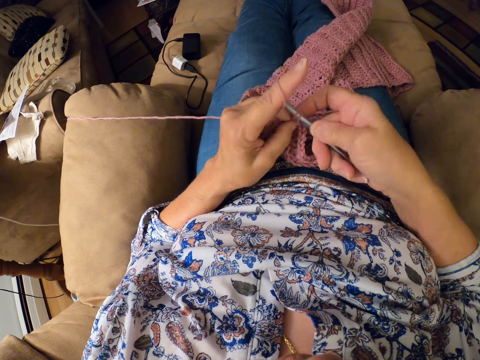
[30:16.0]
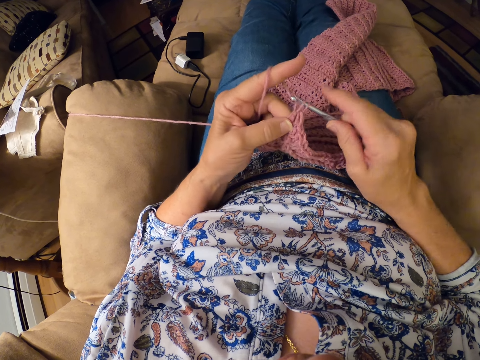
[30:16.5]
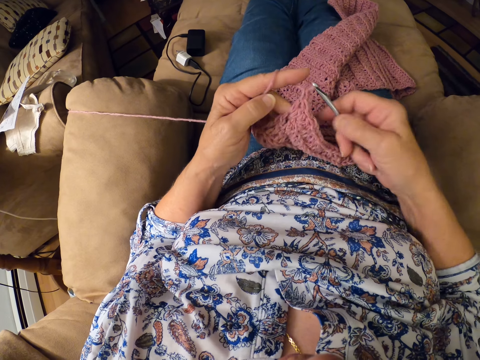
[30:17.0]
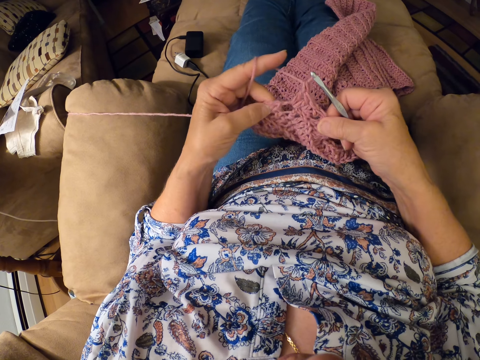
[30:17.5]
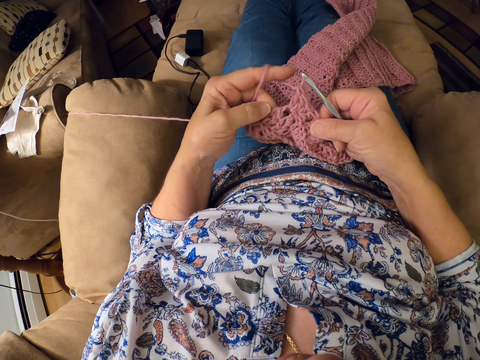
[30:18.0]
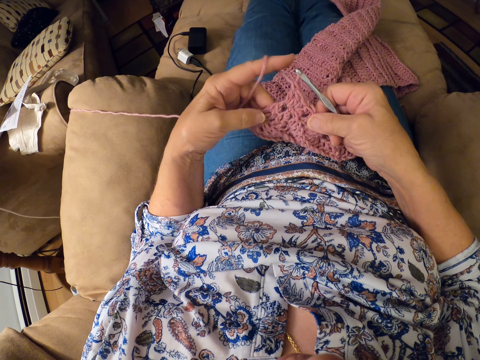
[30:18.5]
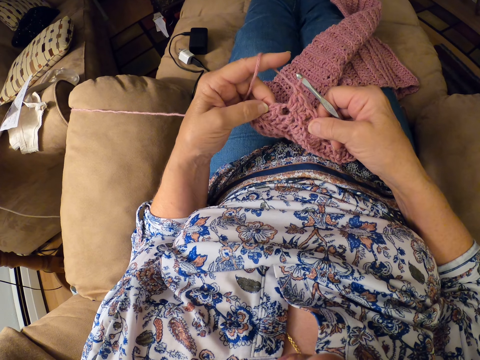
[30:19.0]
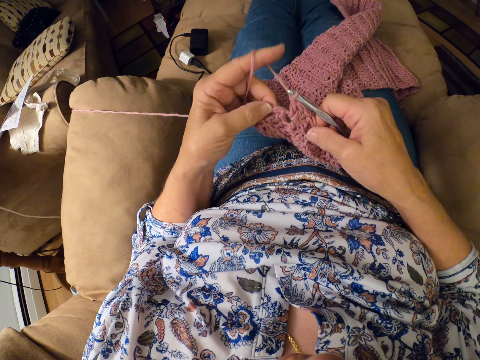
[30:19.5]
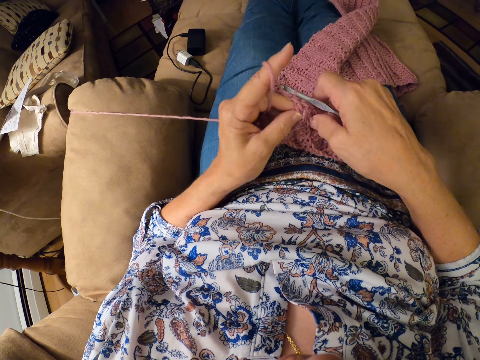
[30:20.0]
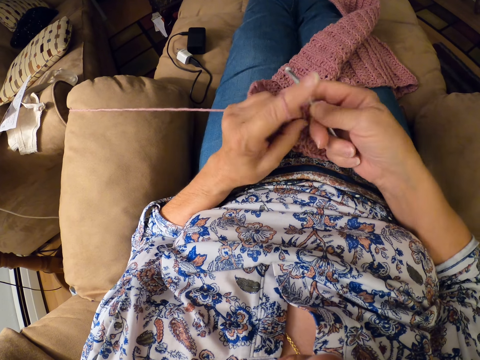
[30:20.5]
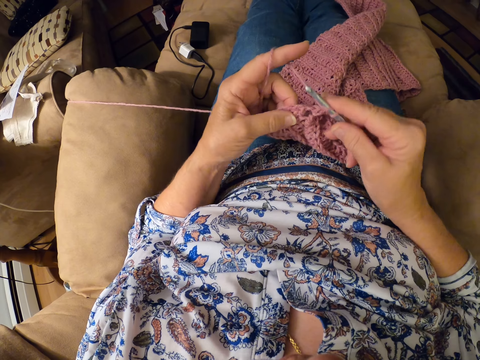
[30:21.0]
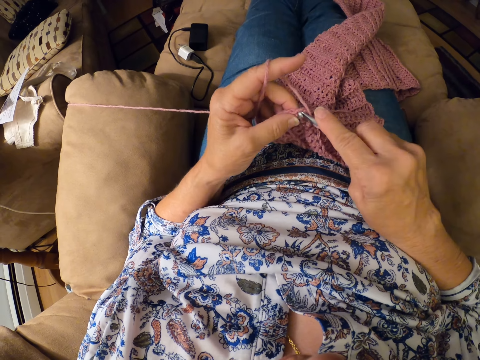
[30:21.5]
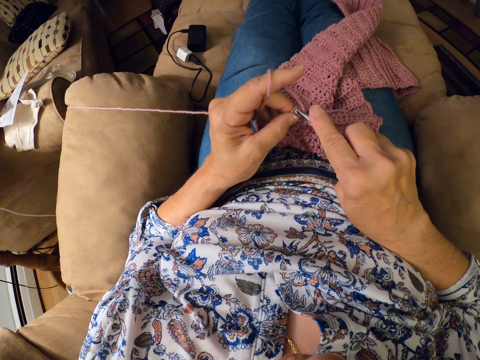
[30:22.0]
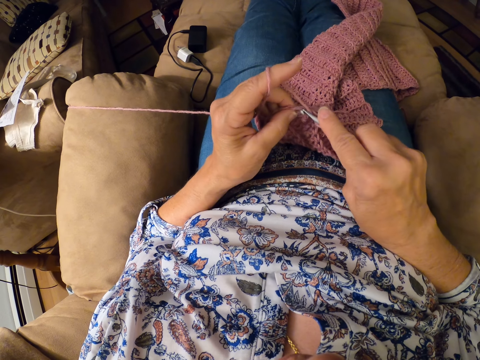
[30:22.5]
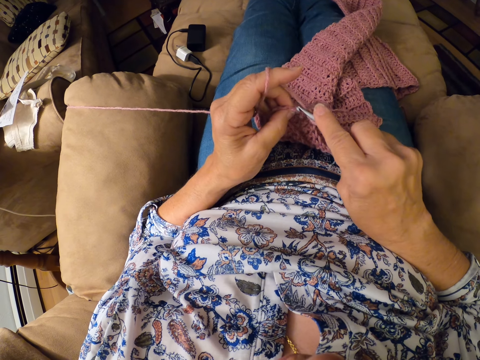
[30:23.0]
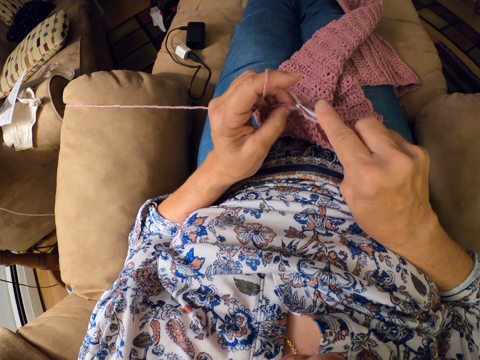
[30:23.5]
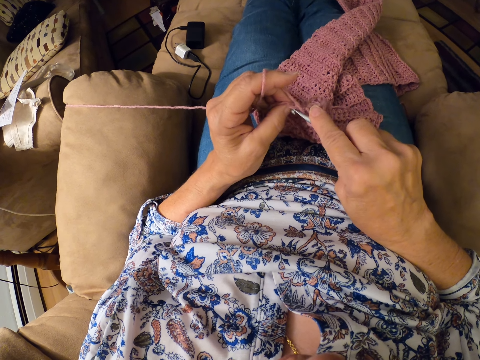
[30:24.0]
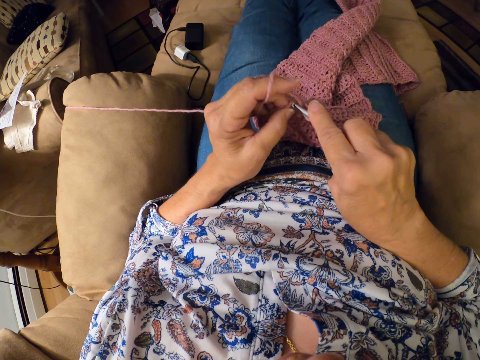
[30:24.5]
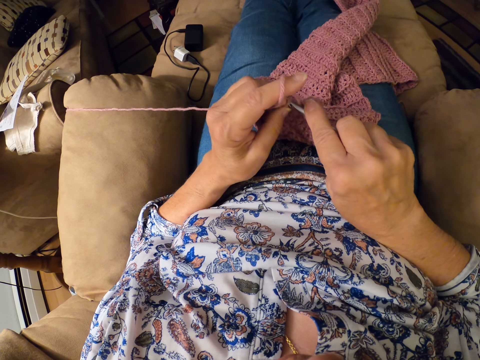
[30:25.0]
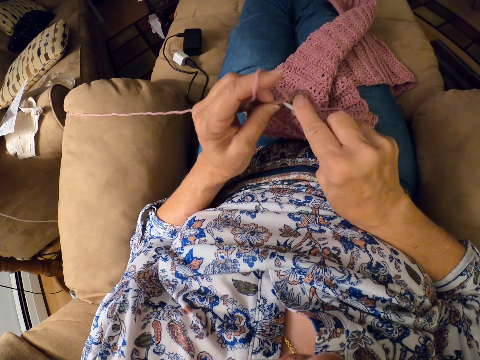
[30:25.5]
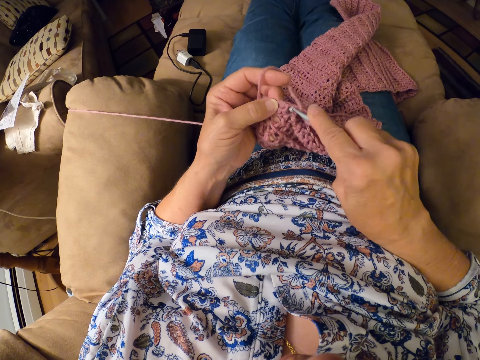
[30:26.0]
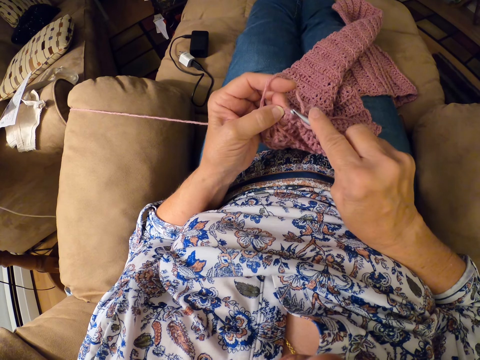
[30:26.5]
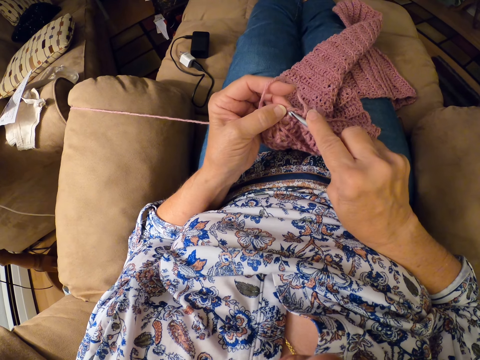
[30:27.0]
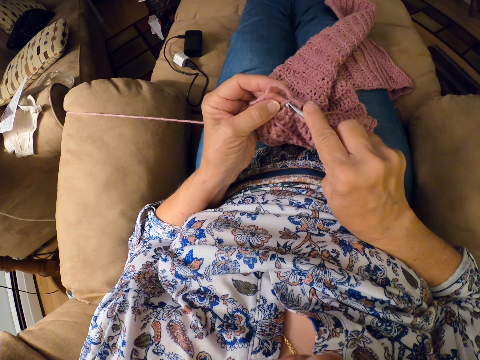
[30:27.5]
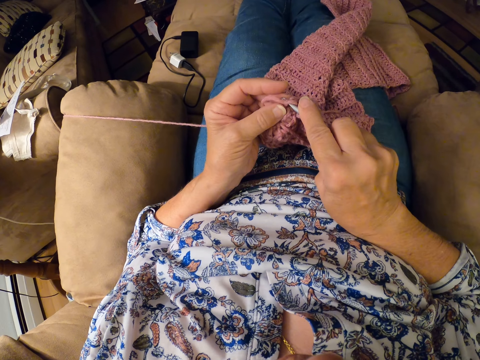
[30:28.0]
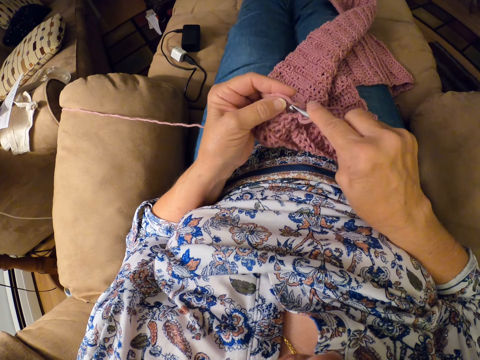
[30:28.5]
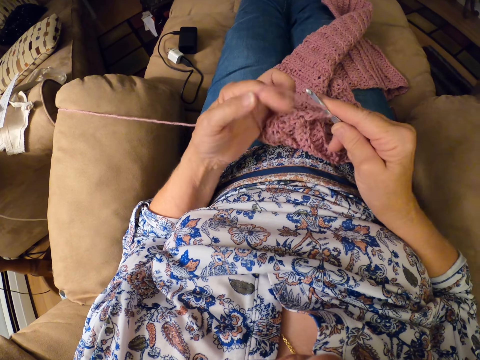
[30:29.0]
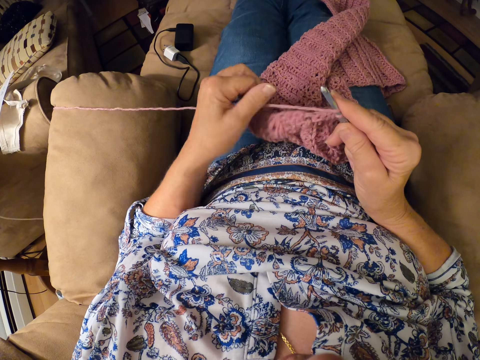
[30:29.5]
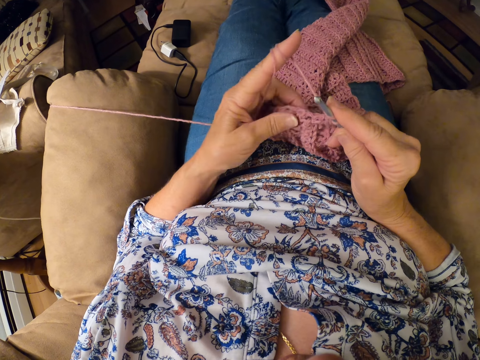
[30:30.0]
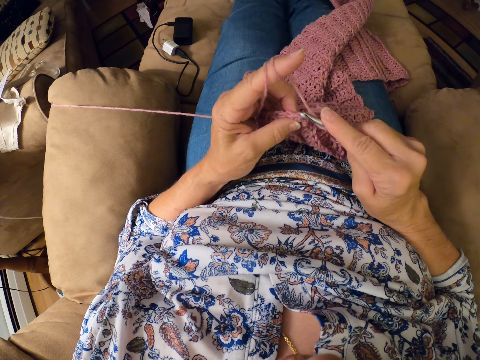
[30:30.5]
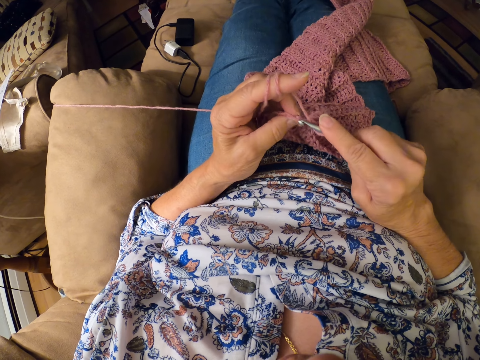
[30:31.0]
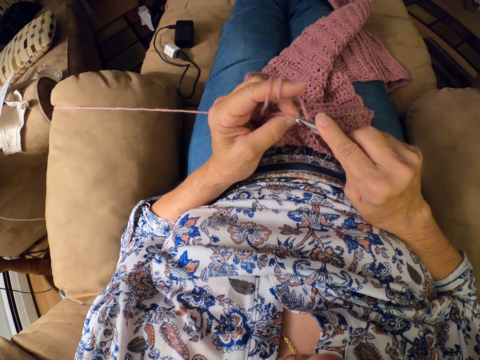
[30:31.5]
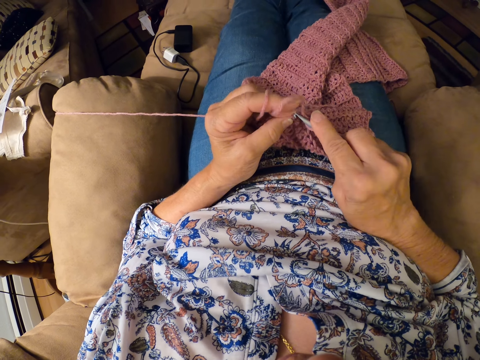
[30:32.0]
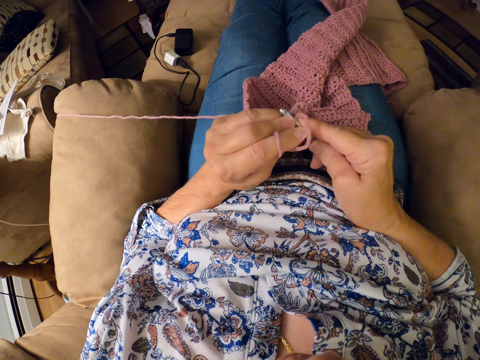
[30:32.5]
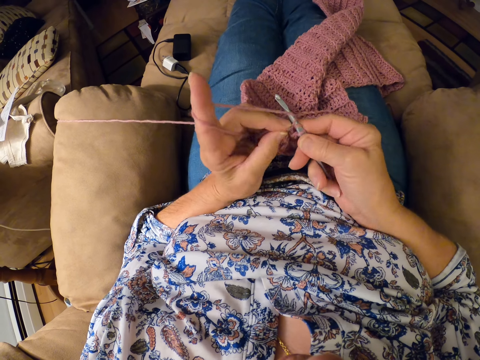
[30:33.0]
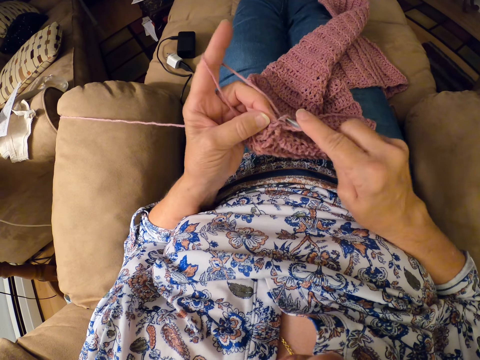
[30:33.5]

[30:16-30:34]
The camera wearer inspects the yarn with both hands. She stretches the cloth. She continues crocheting the yarn with the crocheting hook. She twirls the yarn around her left hand. She continues crocheting the yarn with the crocheting hook.

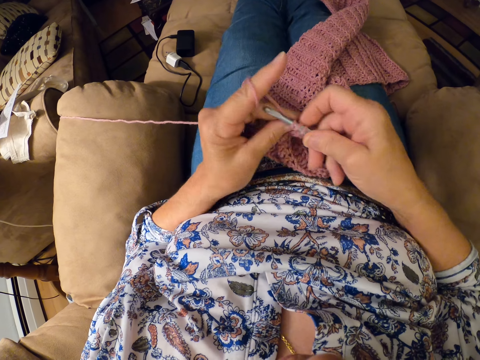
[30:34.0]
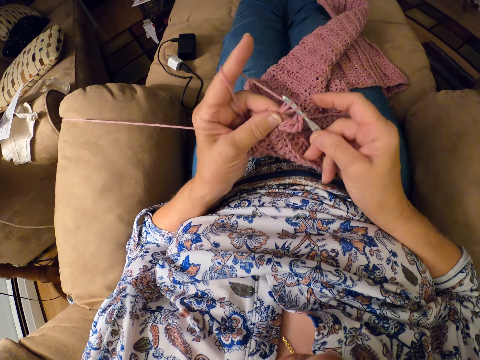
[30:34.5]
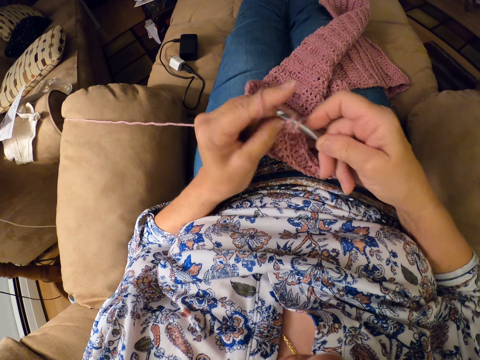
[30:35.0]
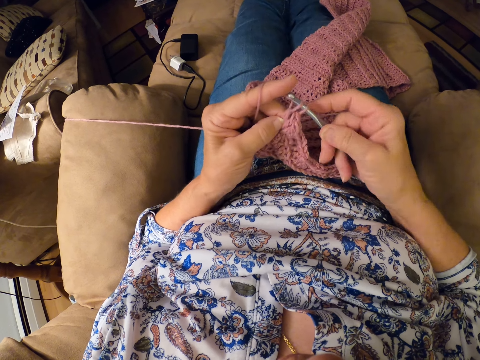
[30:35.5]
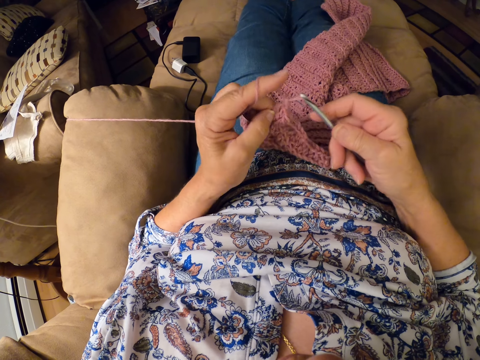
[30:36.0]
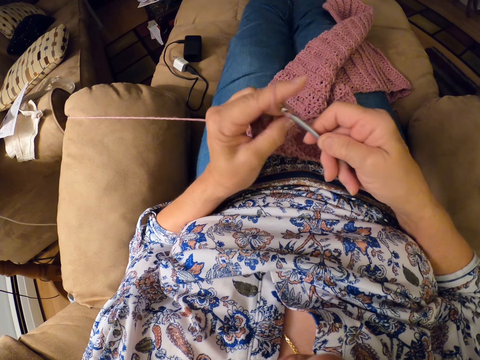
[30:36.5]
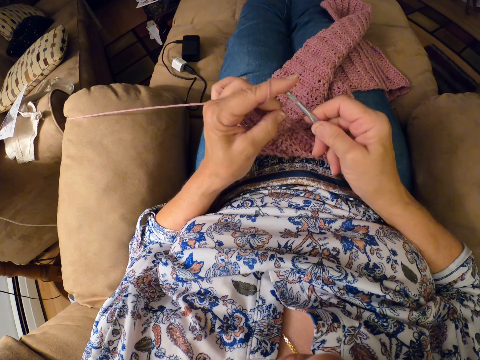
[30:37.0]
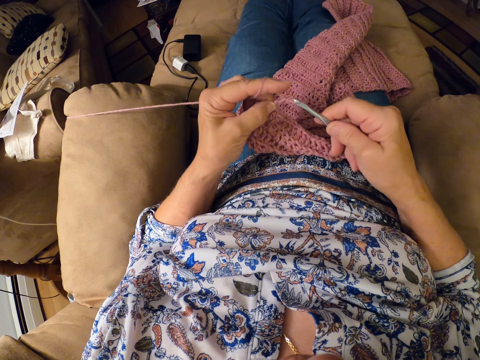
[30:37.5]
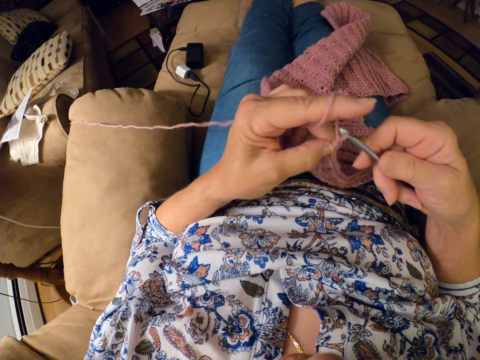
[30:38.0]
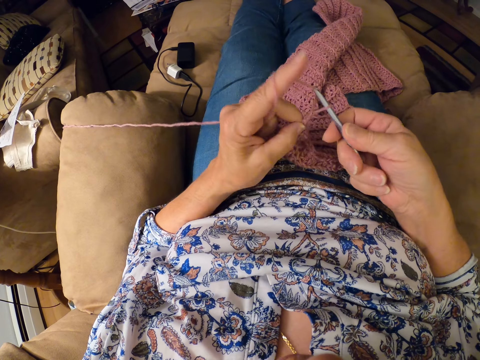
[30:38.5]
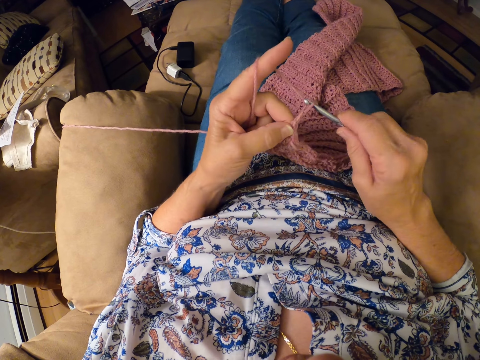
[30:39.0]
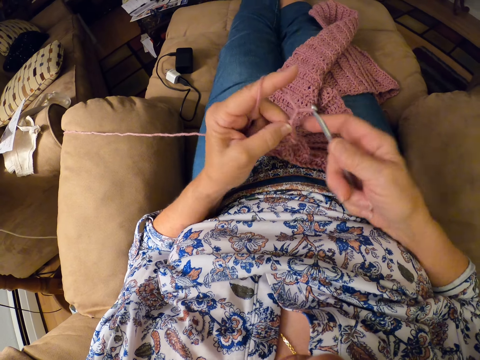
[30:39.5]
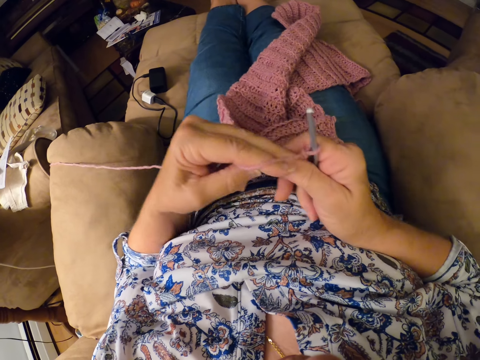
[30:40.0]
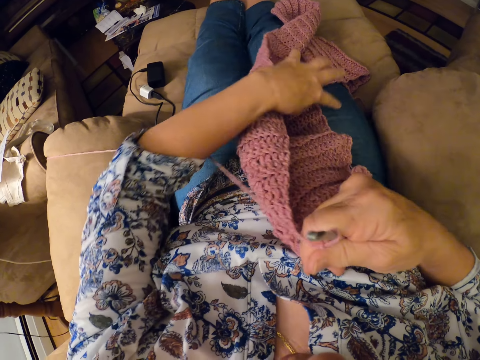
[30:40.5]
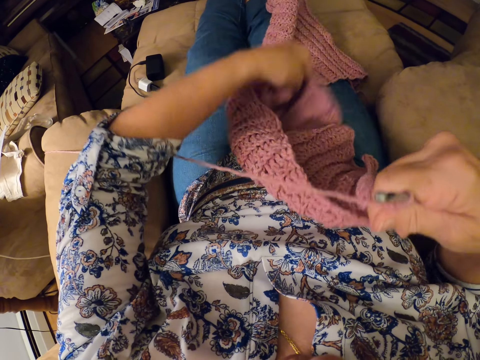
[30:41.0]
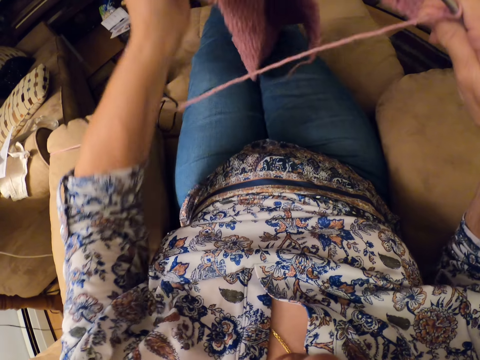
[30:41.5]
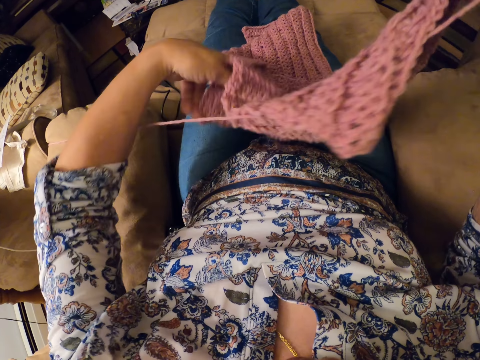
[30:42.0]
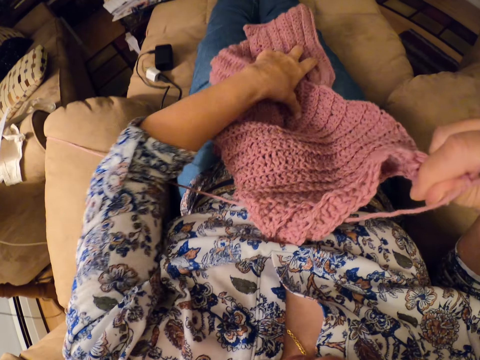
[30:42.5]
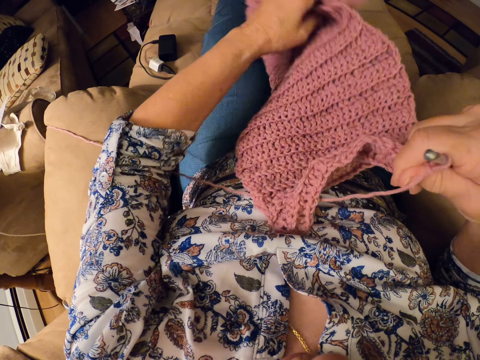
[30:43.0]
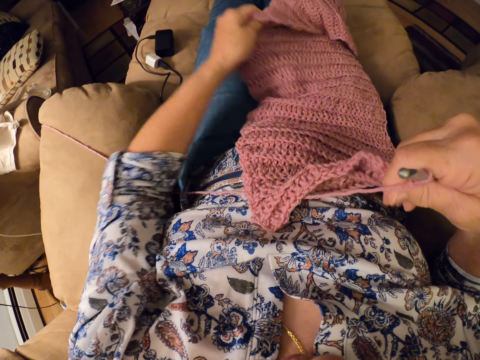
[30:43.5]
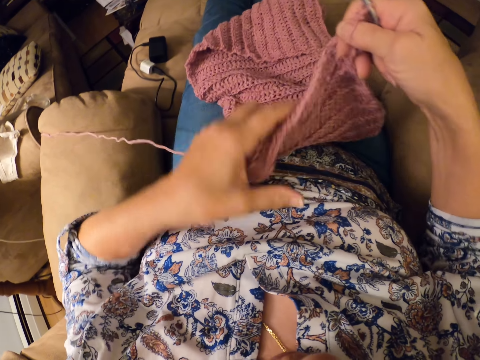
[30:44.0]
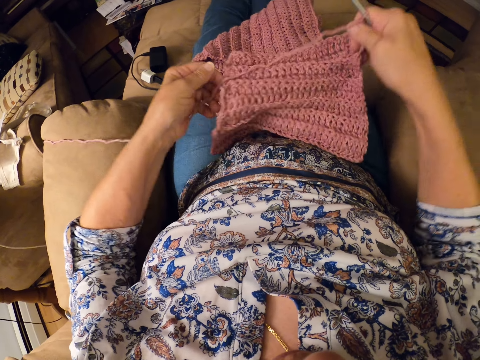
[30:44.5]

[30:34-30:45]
The camera wearer holds the crochet thread in the left hand with the right hand. They adjust the crochet with both hands. They turn the cloth with the left hand.
